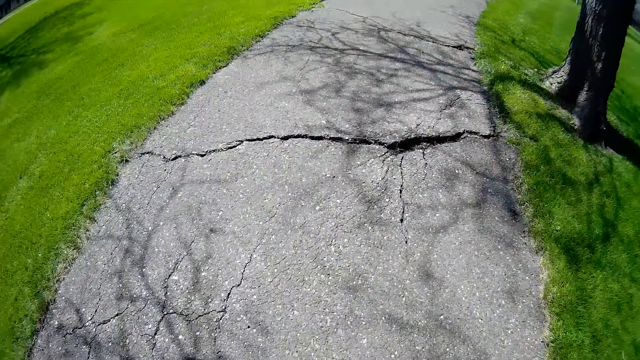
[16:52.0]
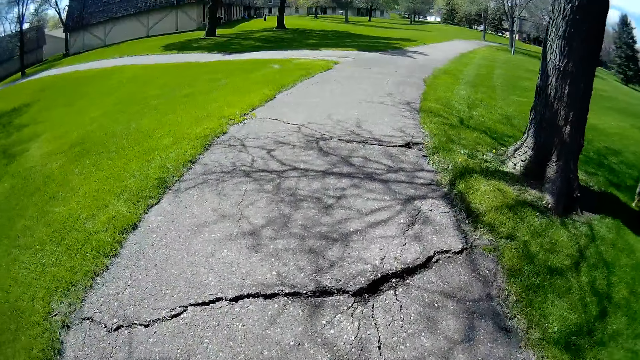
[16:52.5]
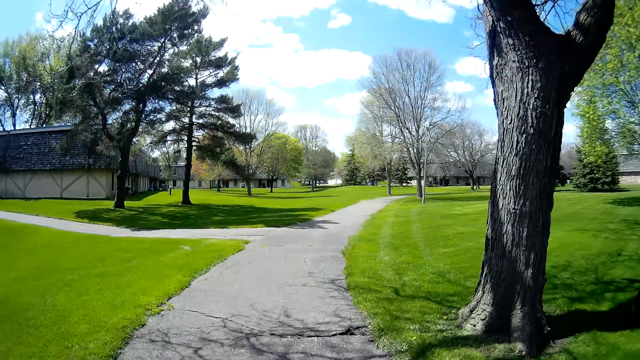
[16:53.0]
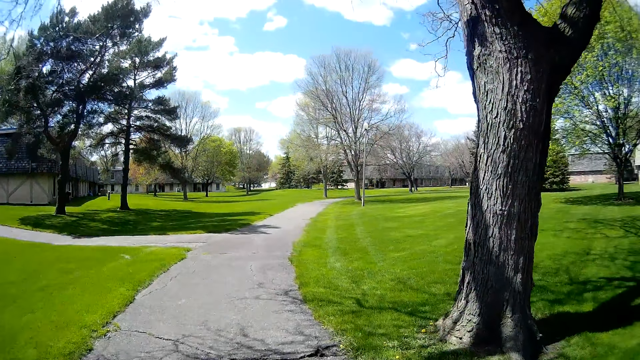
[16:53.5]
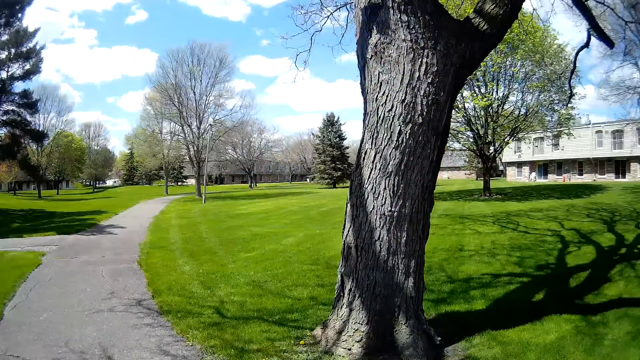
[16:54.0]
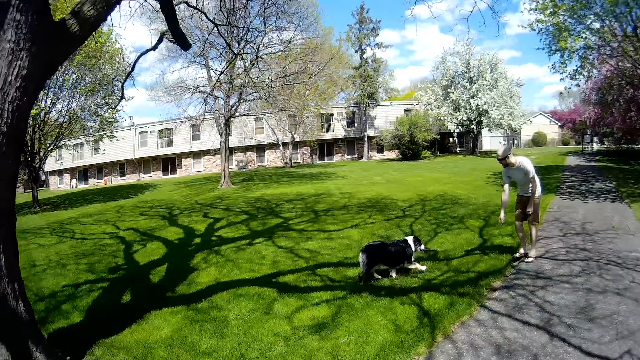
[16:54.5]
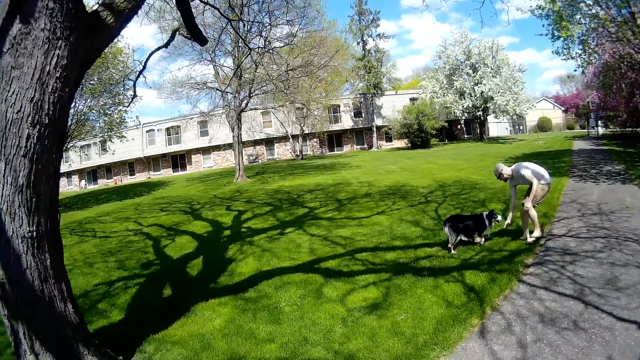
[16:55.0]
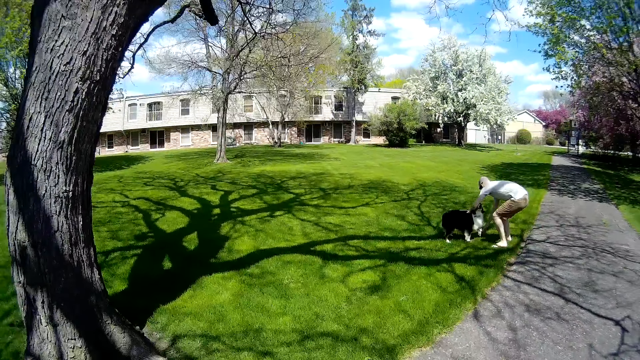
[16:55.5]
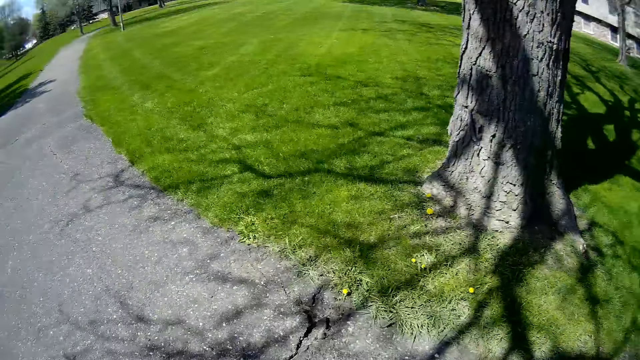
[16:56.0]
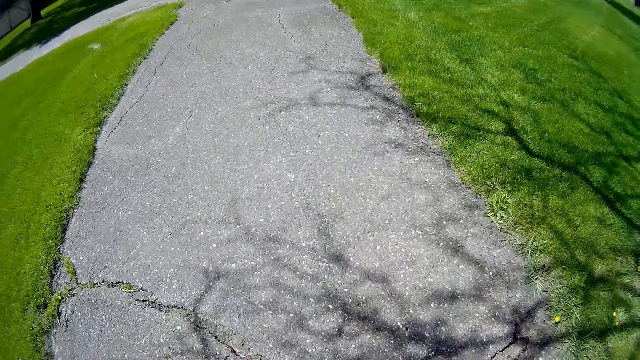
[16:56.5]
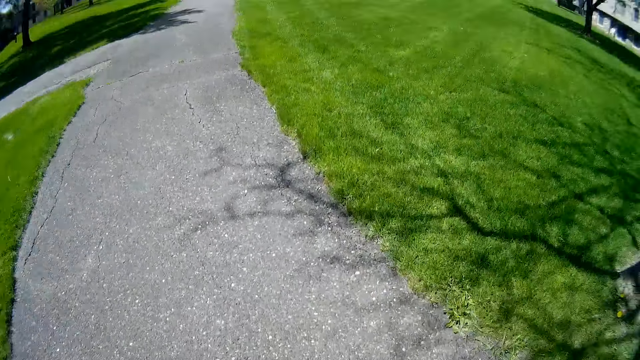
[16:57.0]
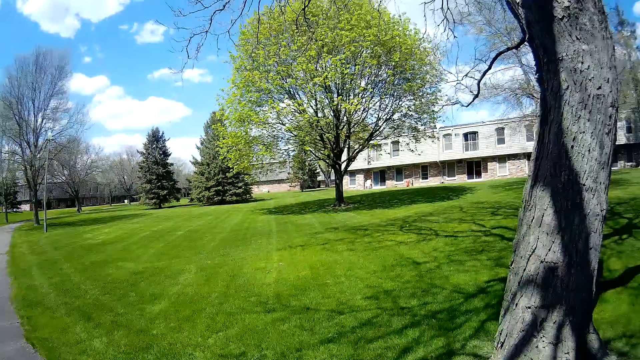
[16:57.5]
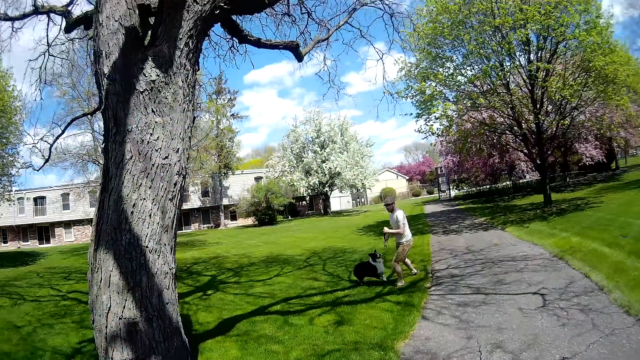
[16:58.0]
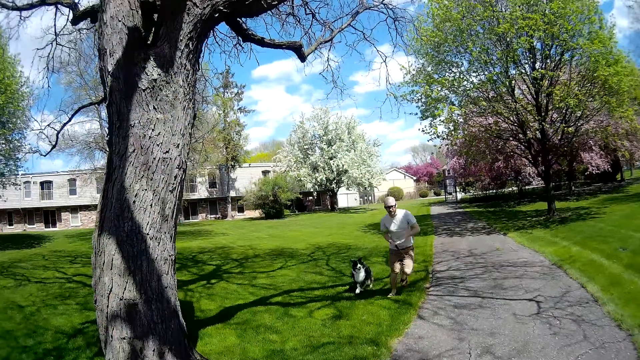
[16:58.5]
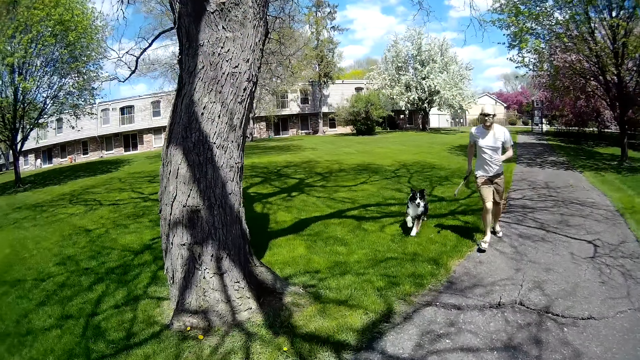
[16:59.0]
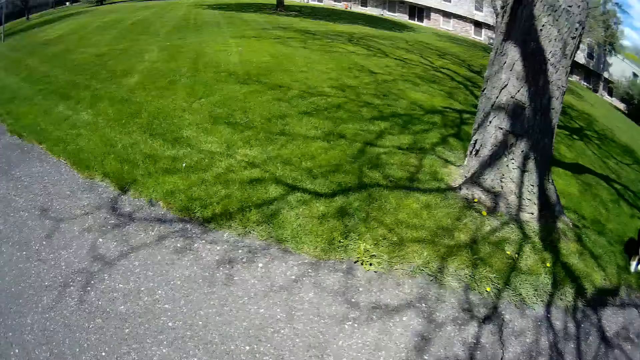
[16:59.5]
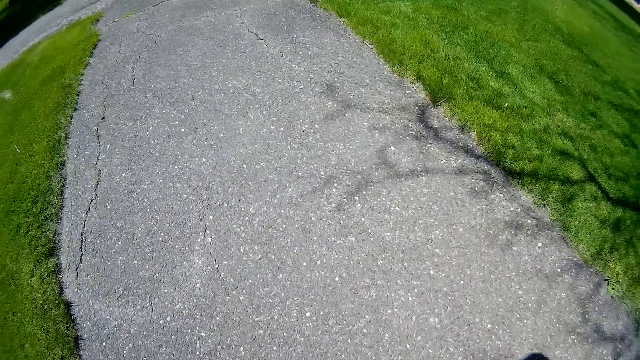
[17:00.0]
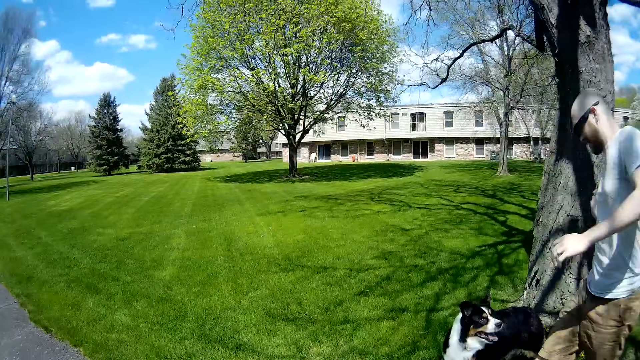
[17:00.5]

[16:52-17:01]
The dog walks towards the man. The man removes the stick from the dog's mouth with his right hand and pats the dog's back with his left hand. Another man runs towards the camera wearer. The dog runs towards the camera wearer.

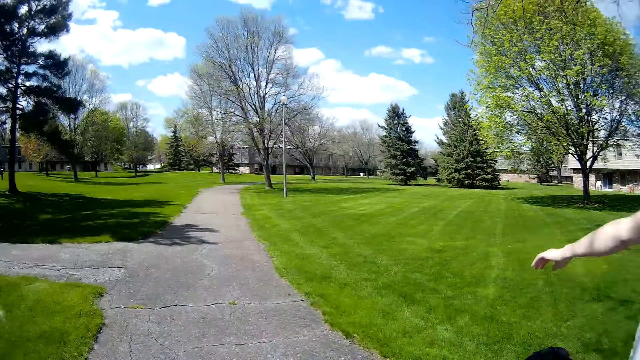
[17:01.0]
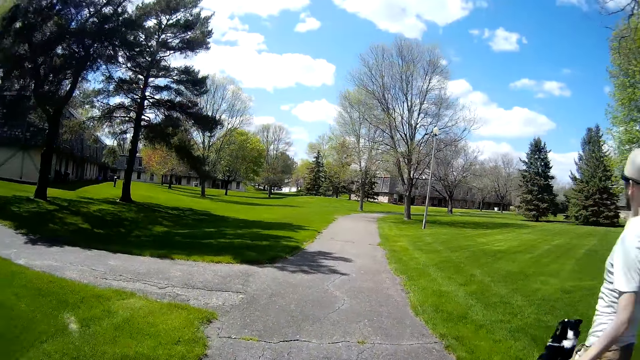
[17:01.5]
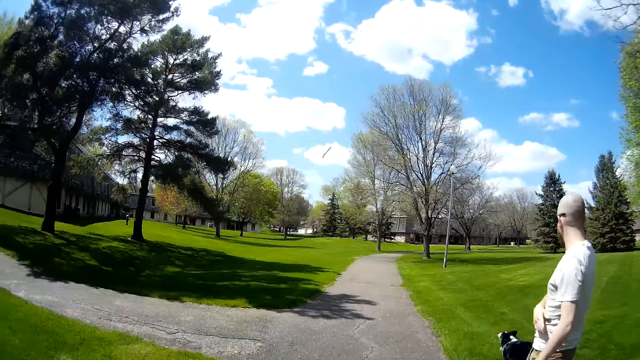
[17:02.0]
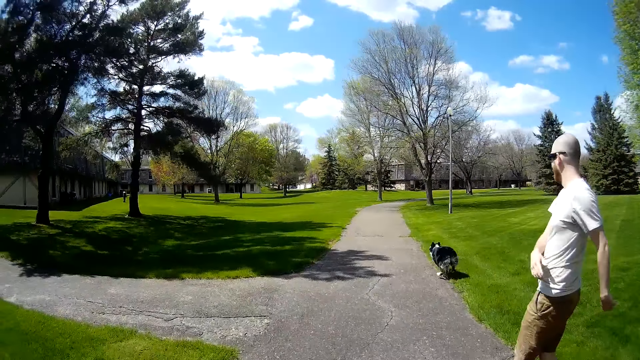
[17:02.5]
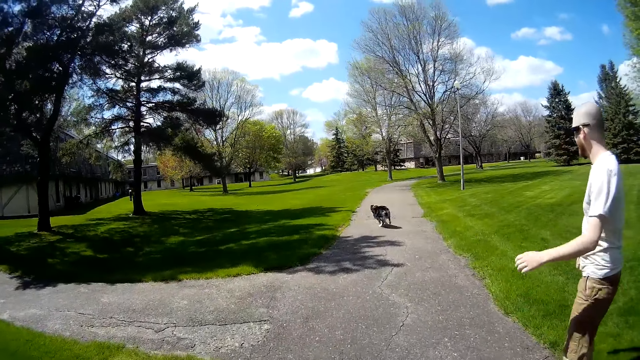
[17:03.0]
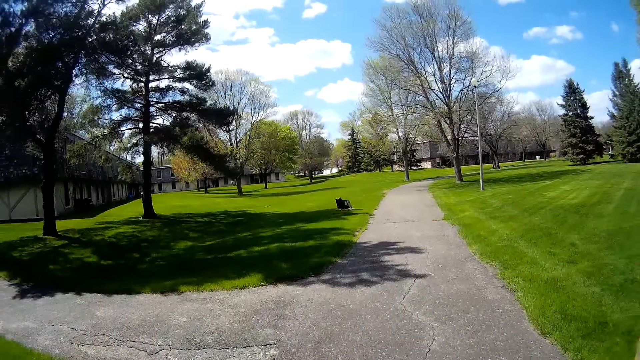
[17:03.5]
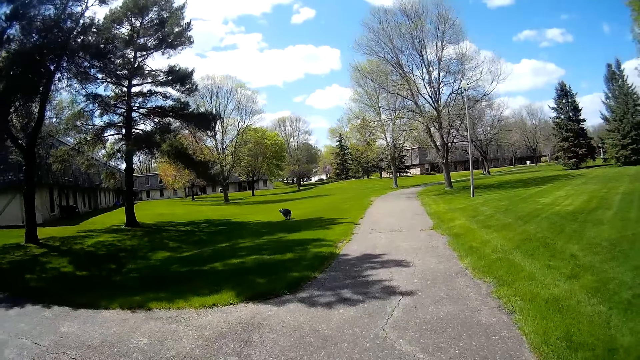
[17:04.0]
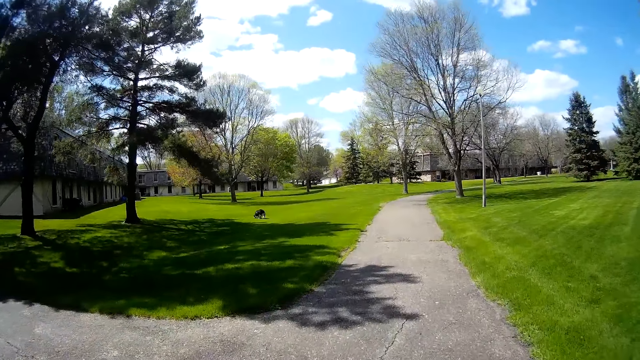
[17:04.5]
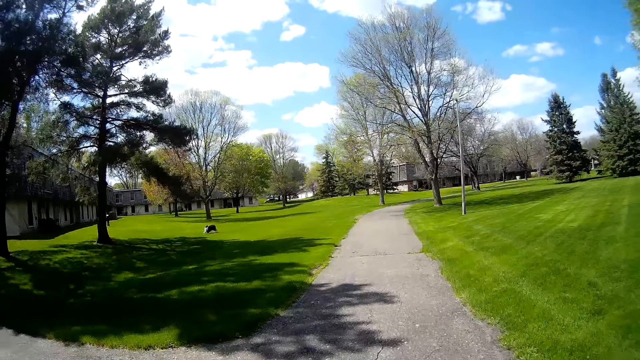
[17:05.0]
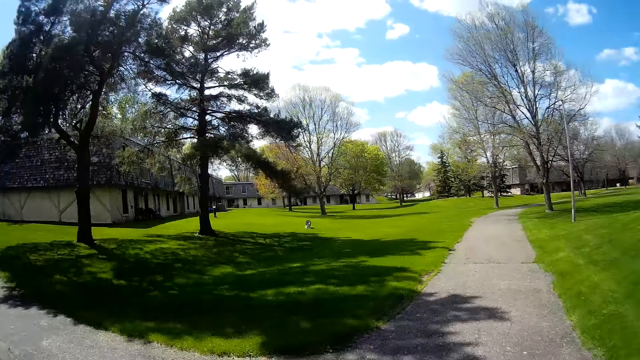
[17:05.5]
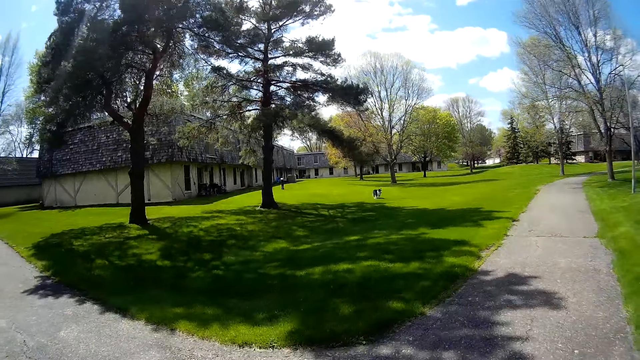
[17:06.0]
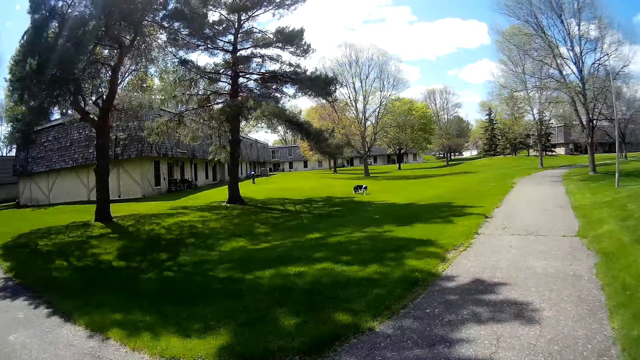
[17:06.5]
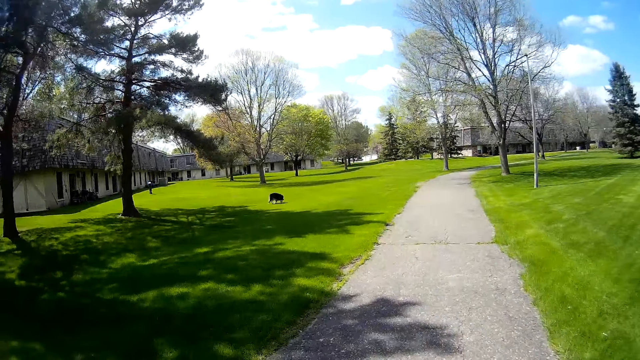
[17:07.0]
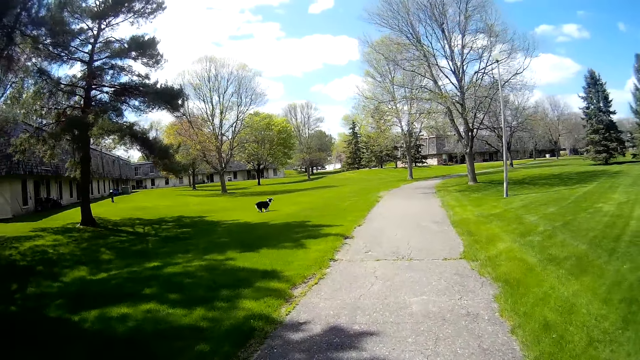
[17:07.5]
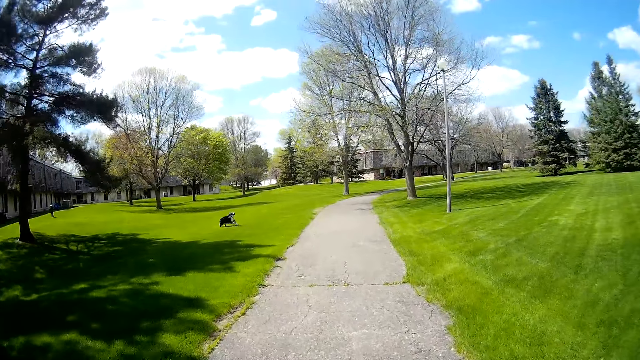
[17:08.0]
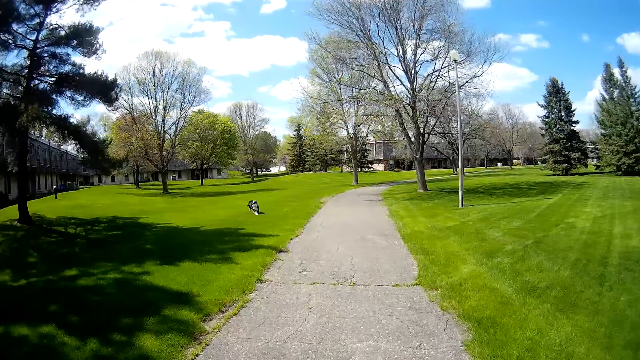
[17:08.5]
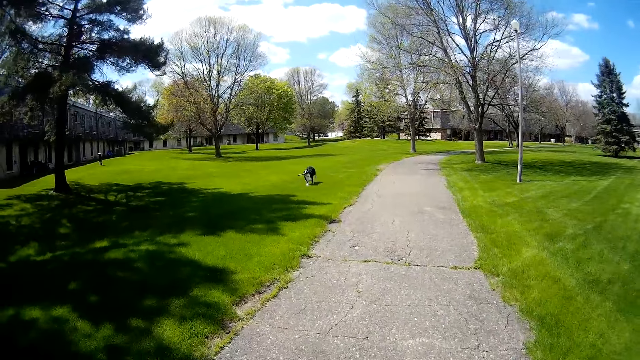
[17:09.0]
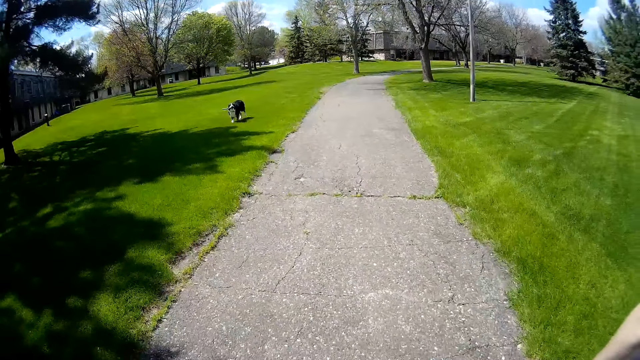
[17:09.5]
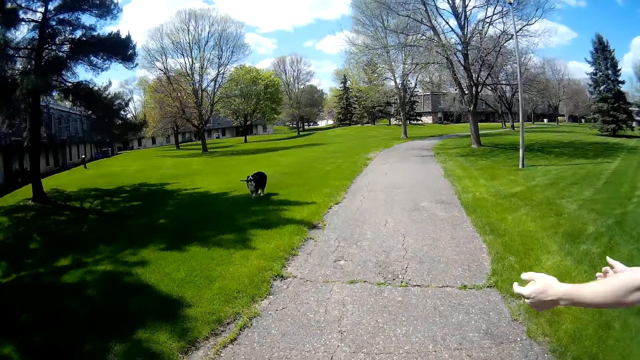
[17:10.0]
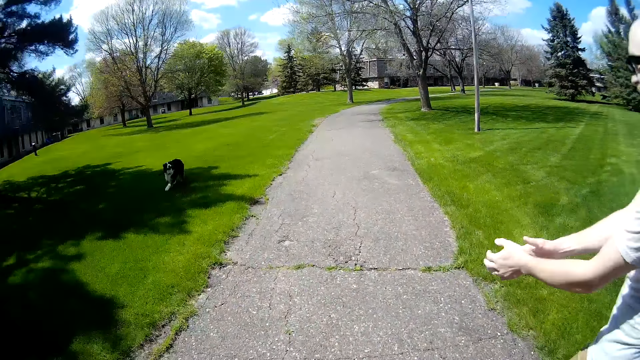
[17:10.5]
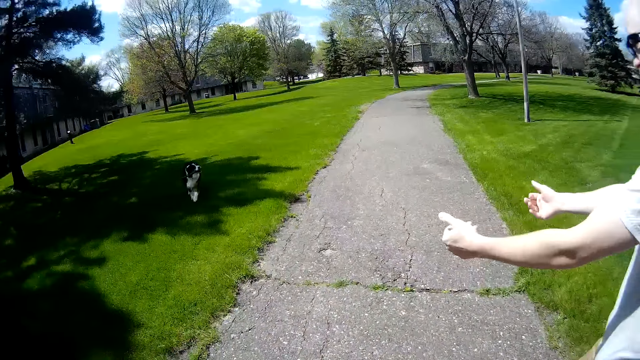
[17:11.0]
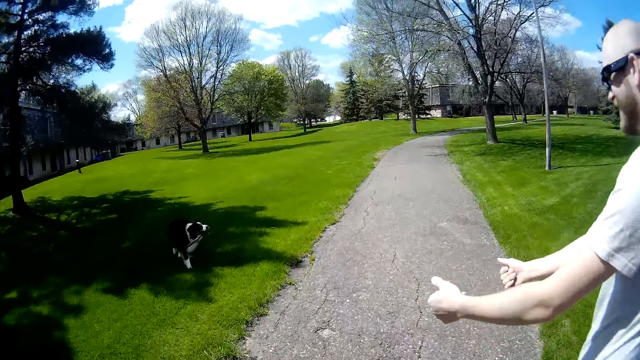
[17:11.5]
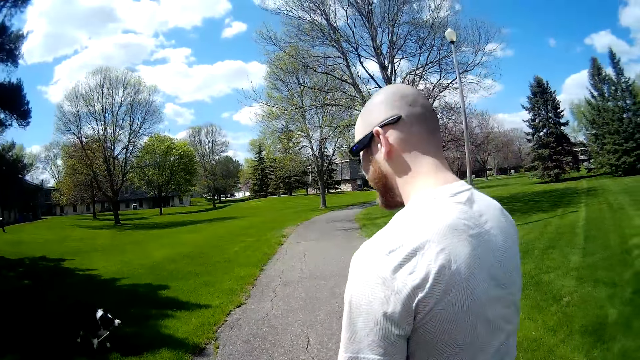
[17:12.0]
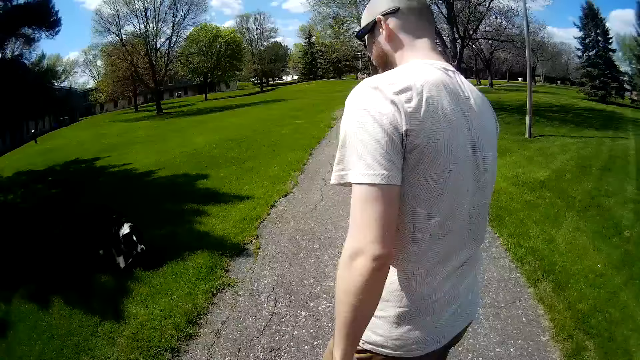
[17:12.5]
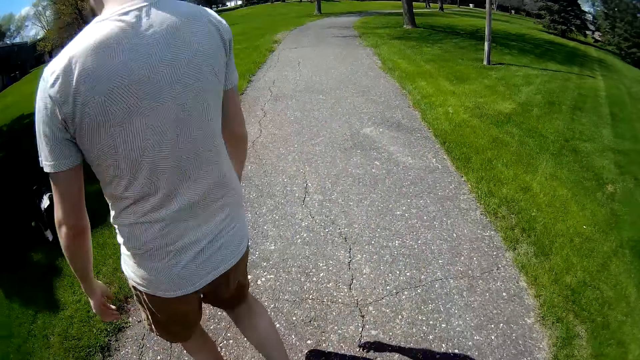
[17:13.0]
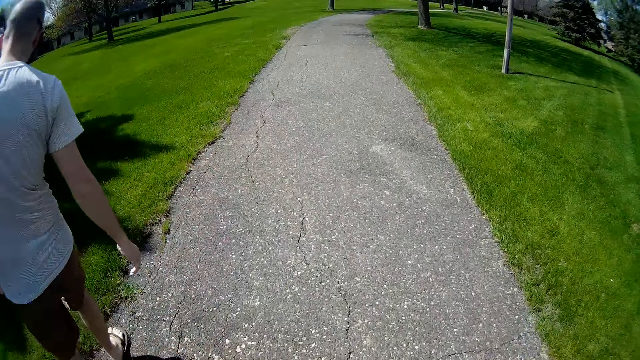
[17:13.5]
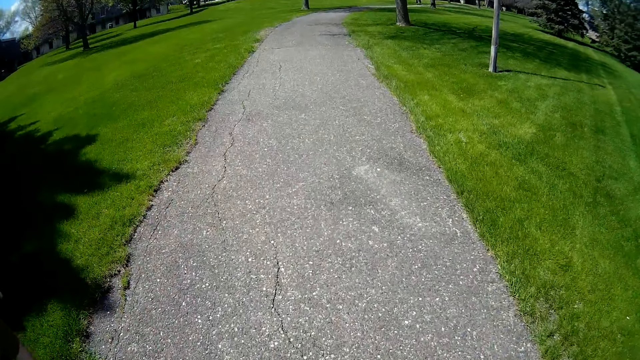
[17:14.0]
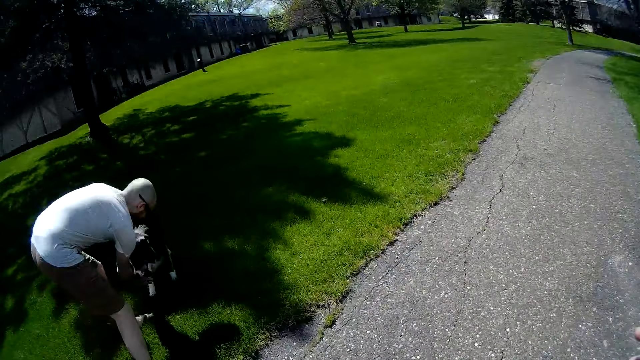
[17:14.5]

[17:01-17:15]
The man throws the stick on the lawn with his right hand. The dog runs towards the stick on the lawn. The camera wearer converses with the man. The dog runs with the stick in its mouth towards the camera wearer. The man walks towards the dog. The camera wearer speaks to the man.
